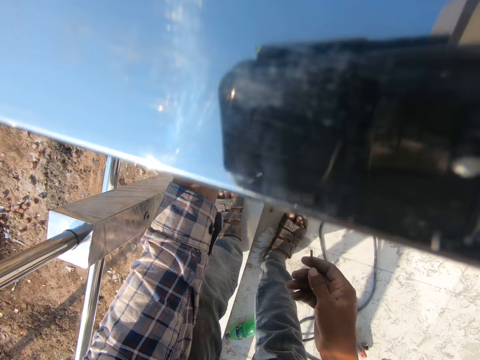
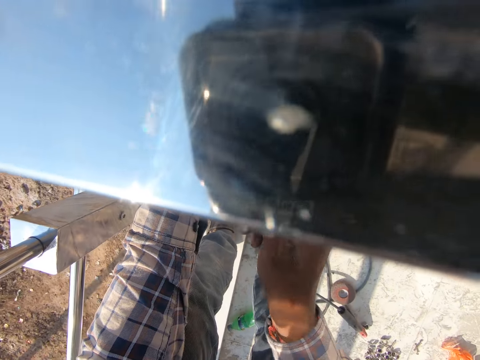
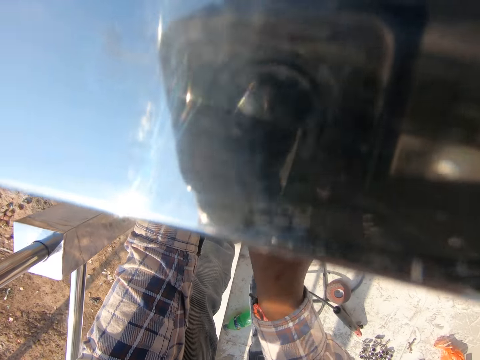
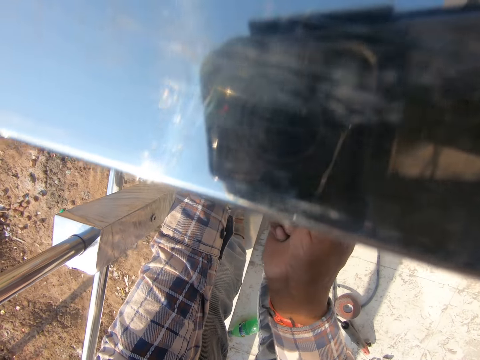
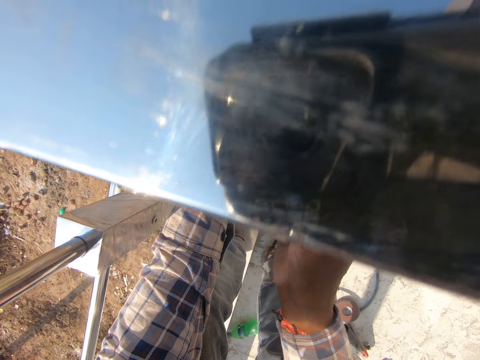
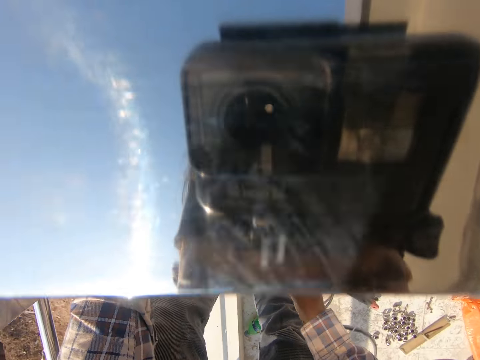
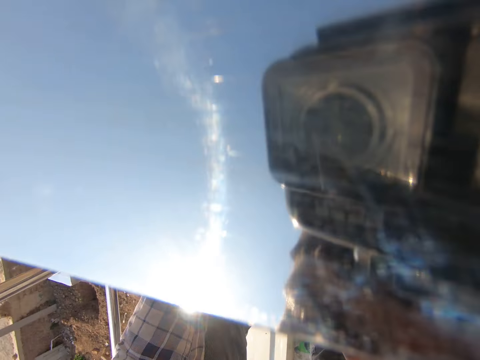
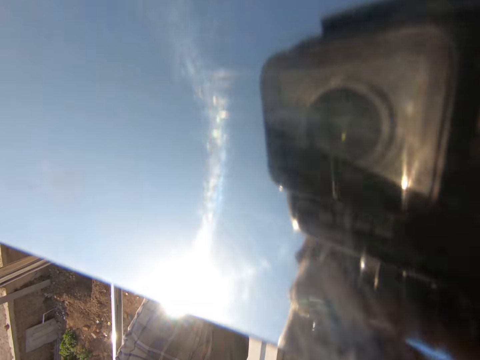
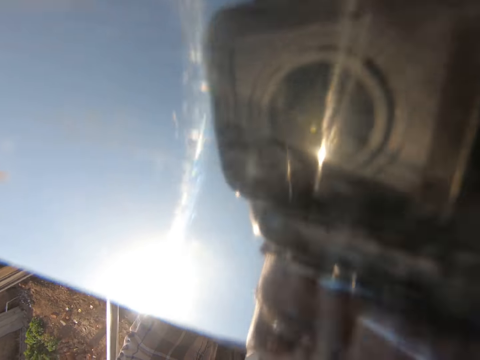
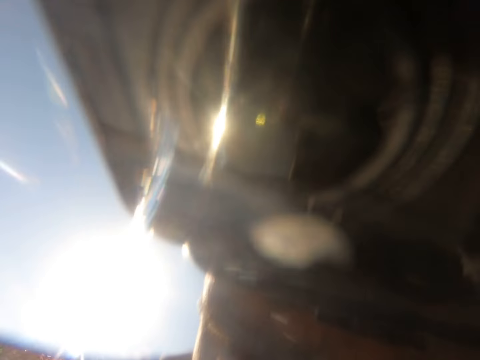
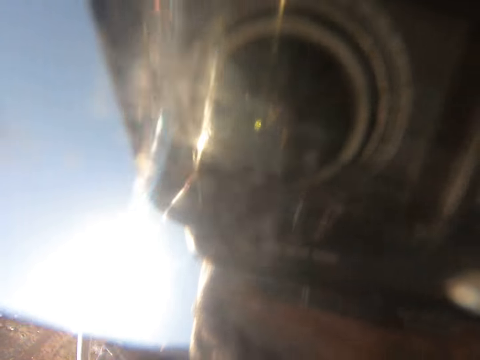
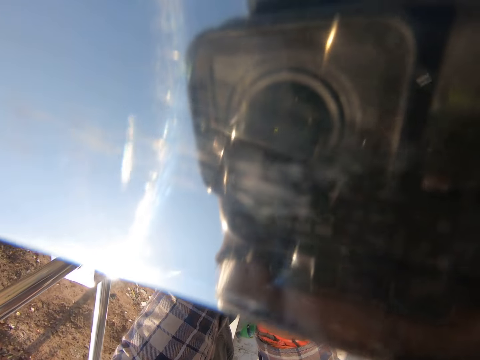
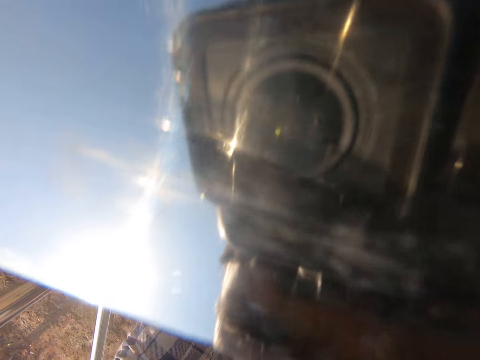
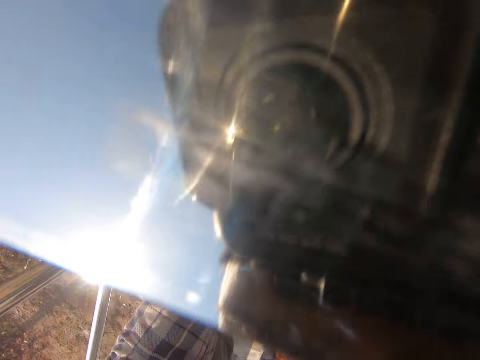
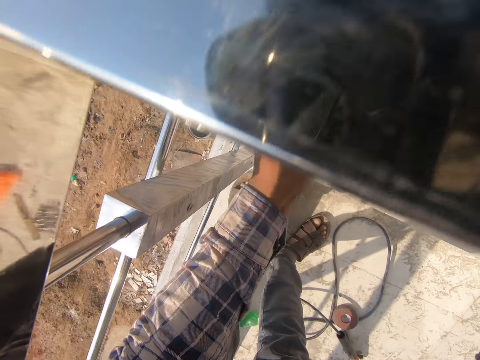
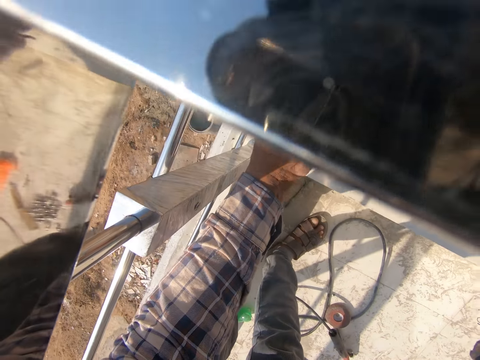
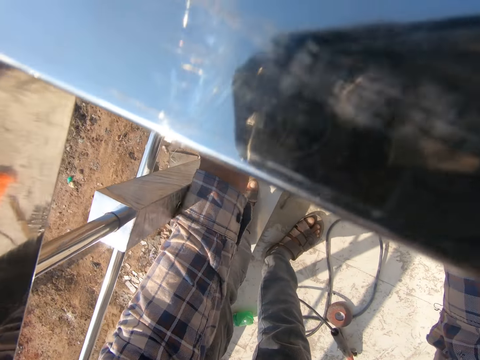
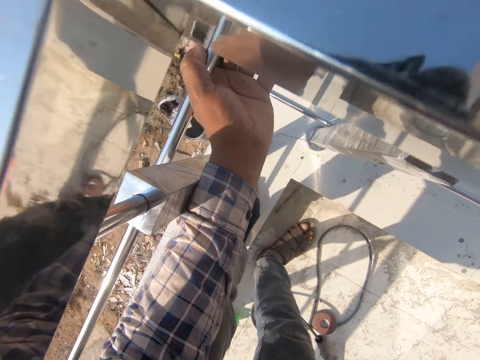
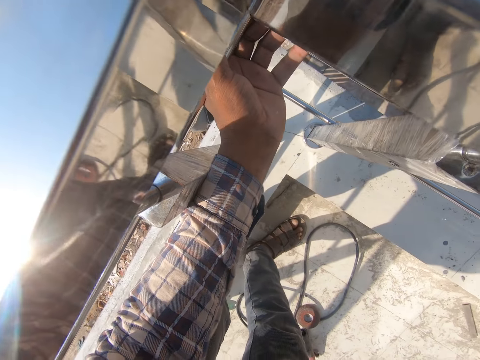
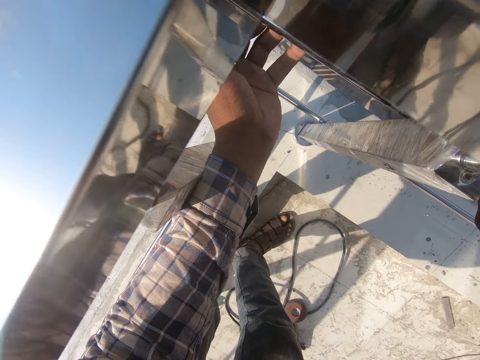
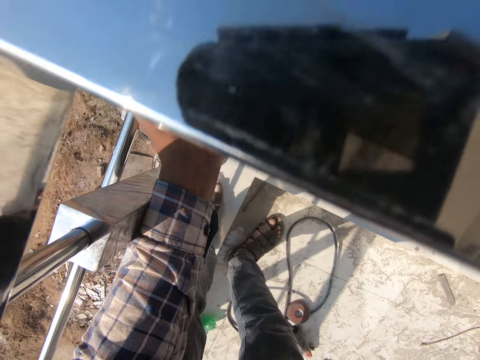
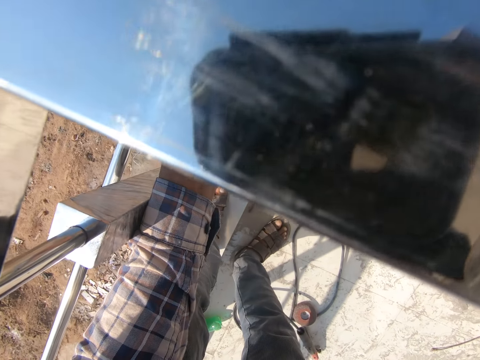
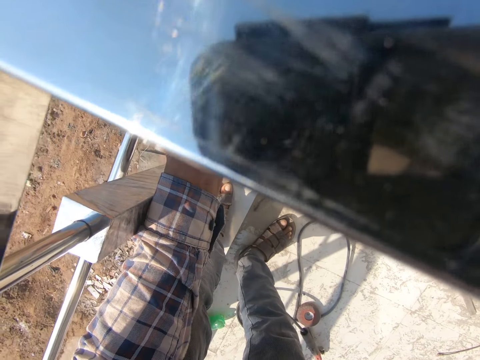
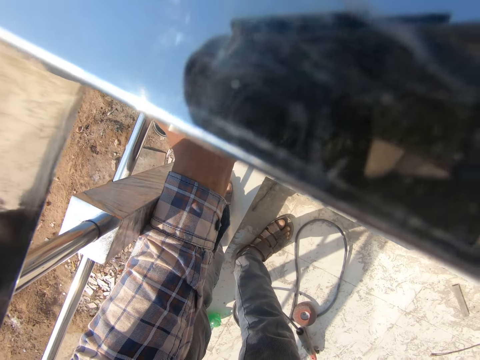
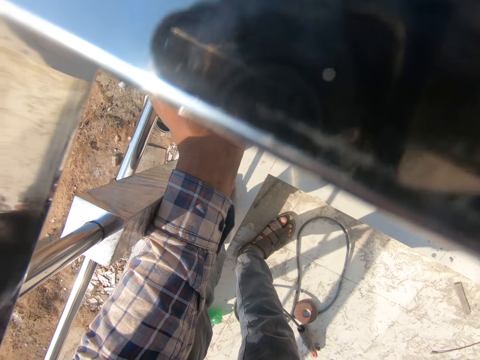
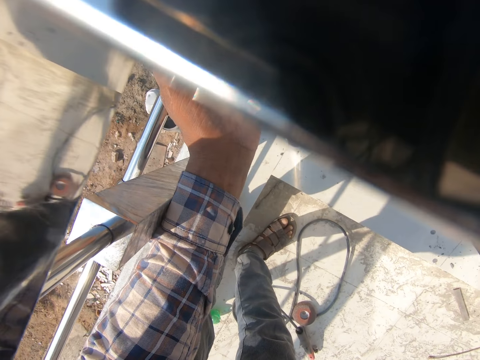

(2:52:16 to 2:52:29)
The camera wearer removes the screw extractor from the hole. They look around.

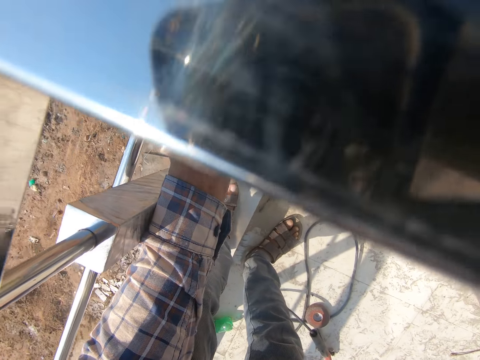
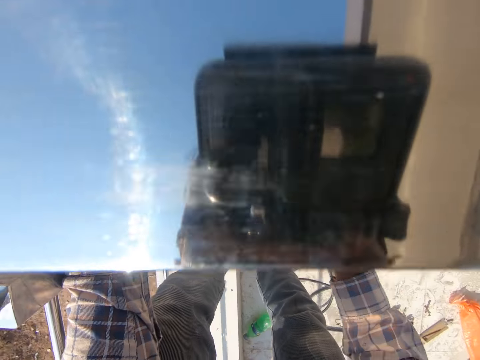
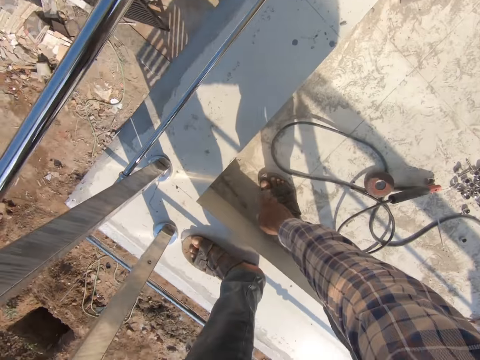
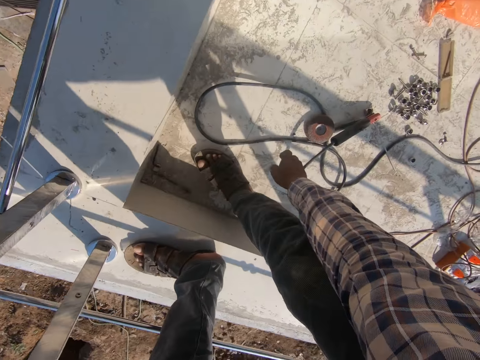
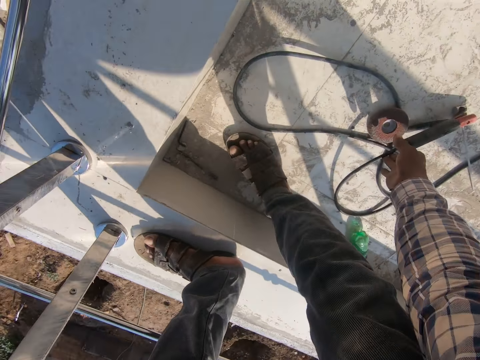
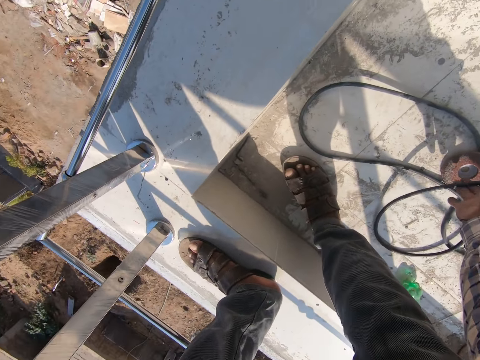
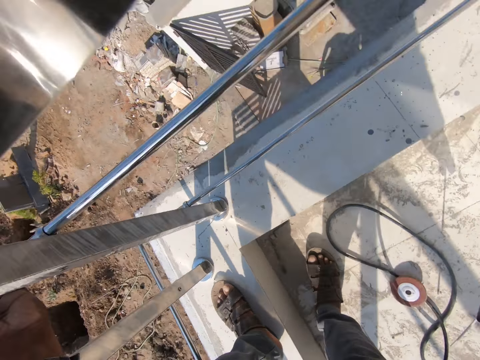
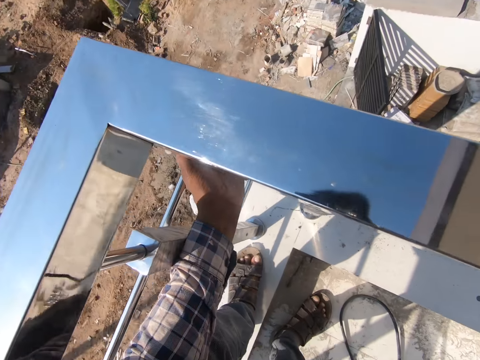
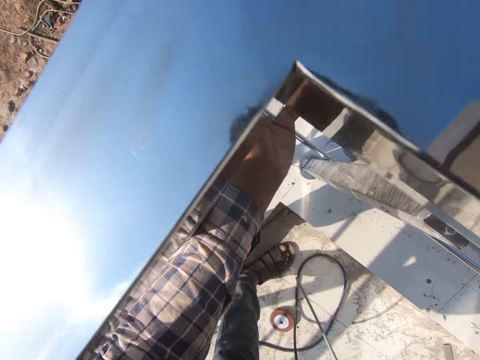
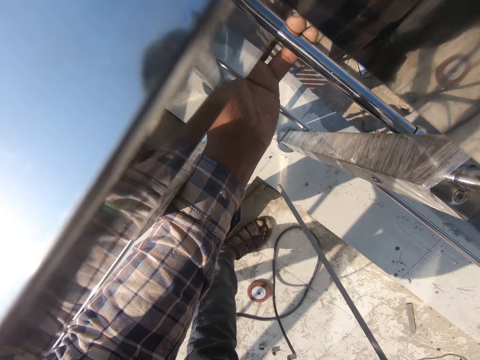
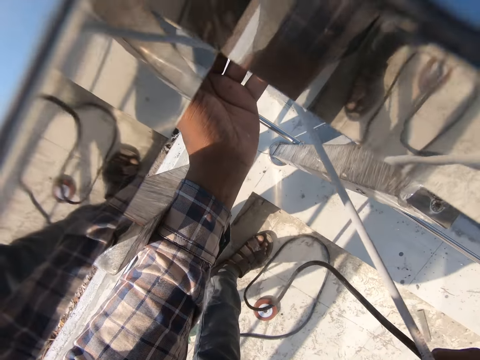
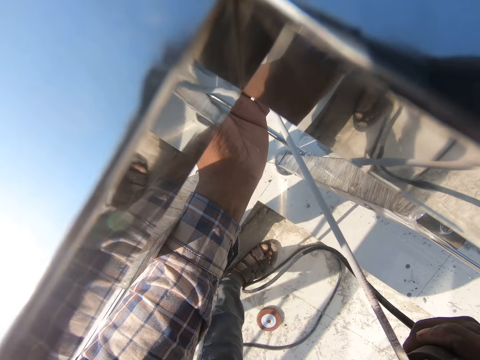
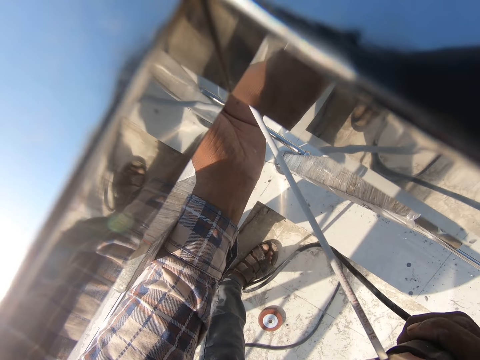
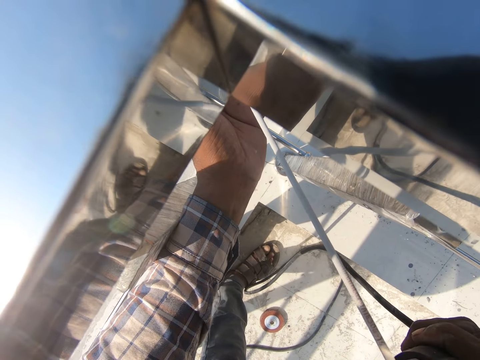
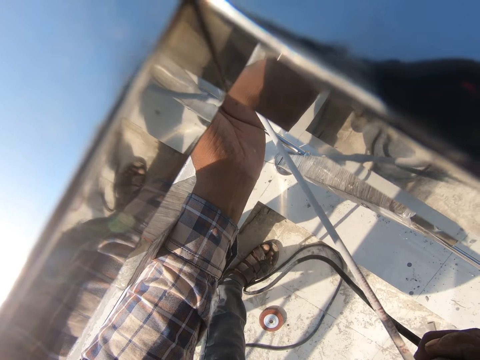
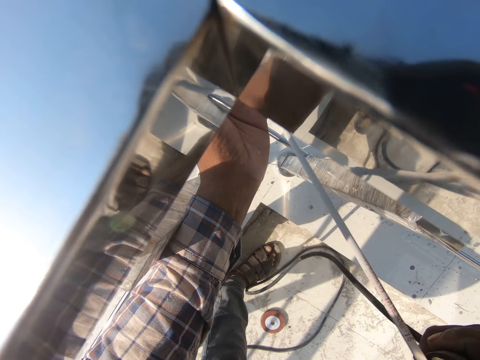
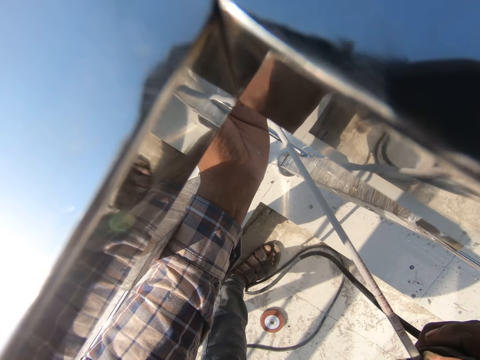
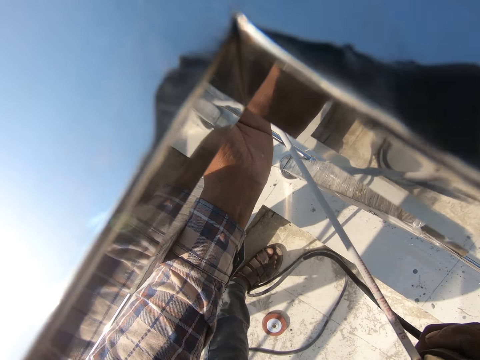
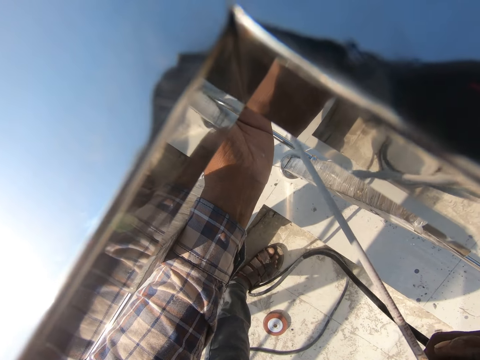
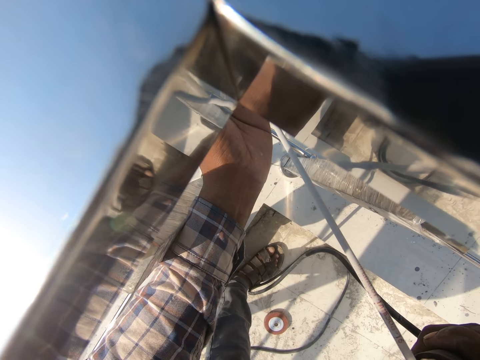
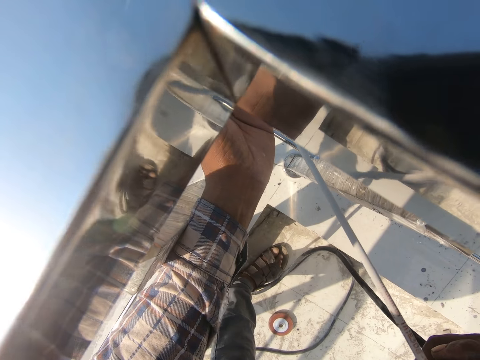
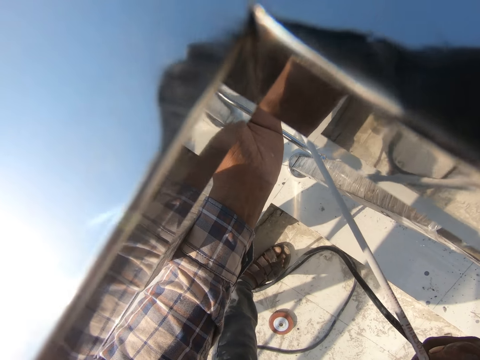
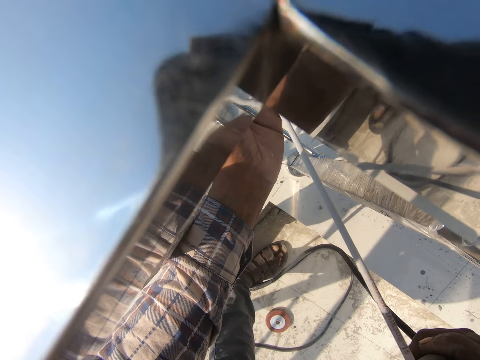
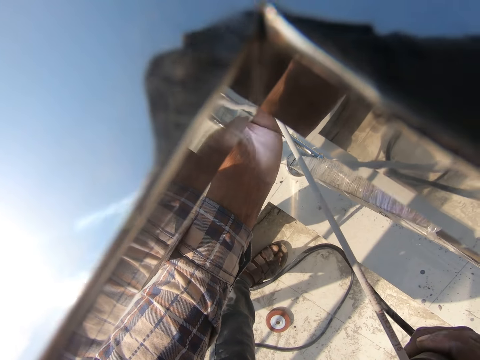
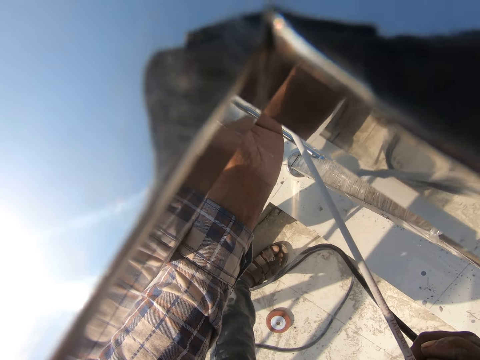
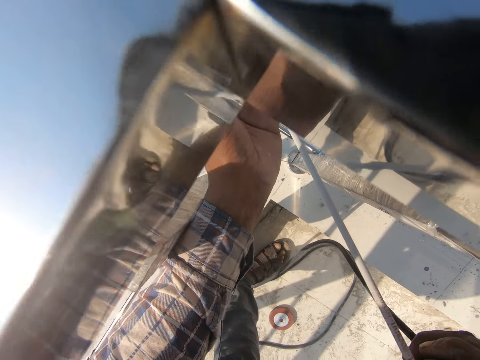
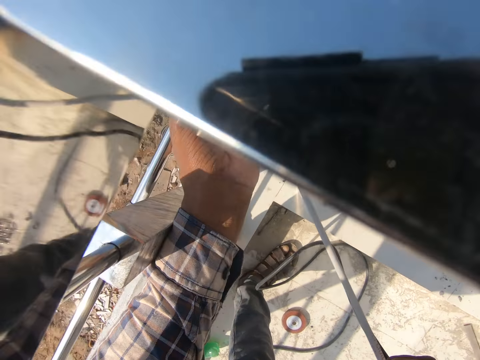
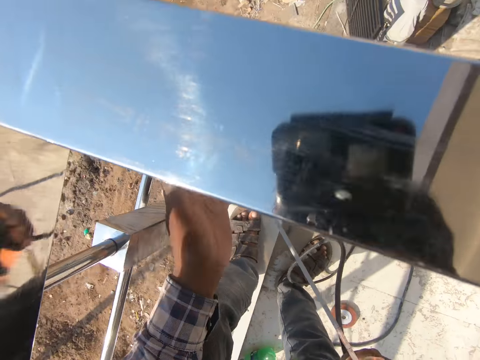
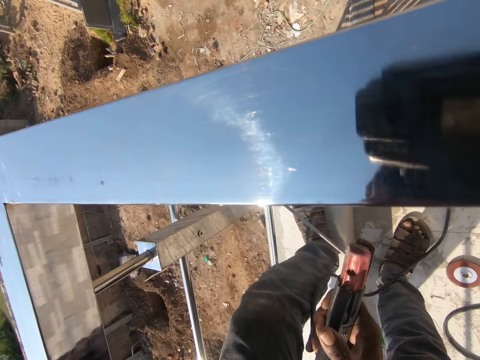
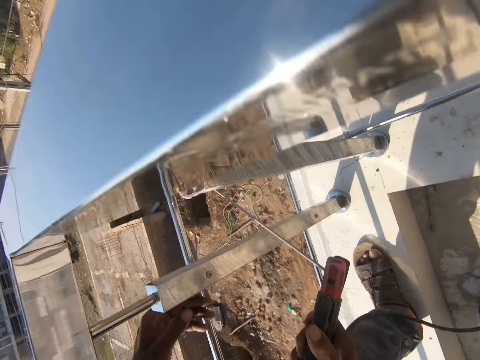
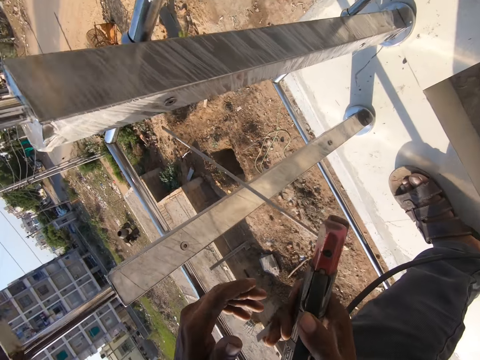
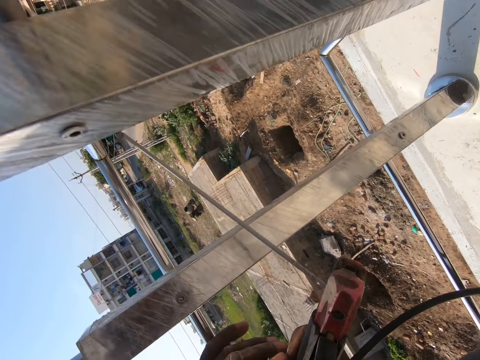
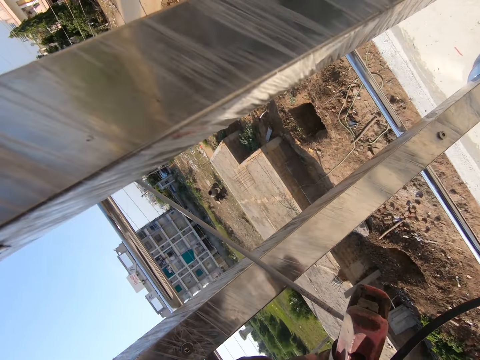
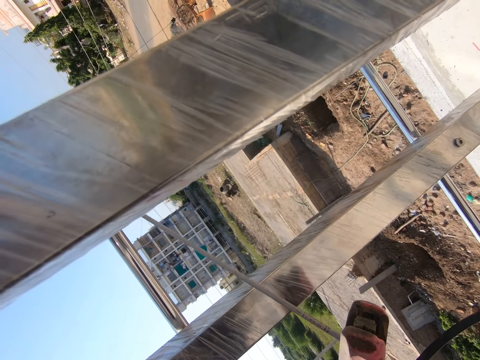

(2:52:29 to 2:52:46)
The camera wearer picks up the electrode holder. They weld the metal rods. They release the metal rods. They hold the electrode holder with both hands.
